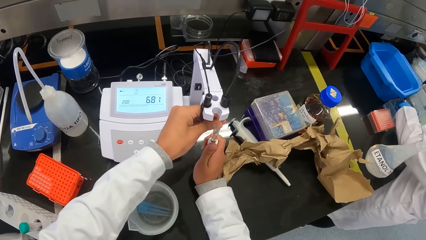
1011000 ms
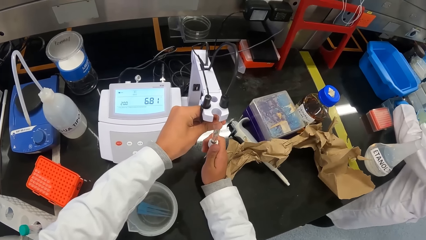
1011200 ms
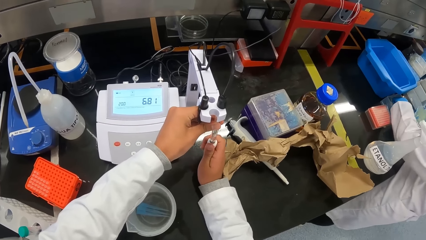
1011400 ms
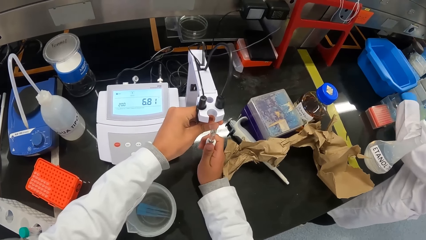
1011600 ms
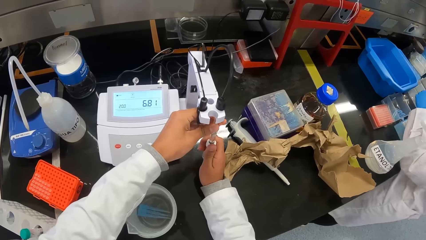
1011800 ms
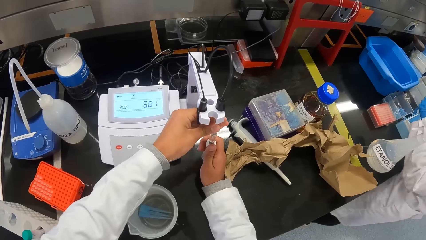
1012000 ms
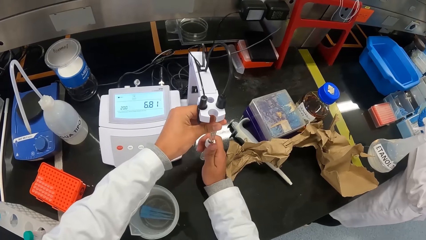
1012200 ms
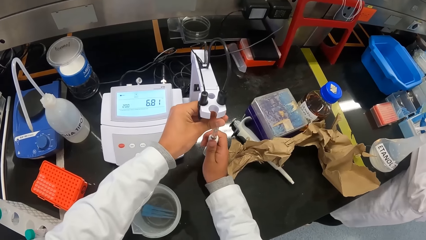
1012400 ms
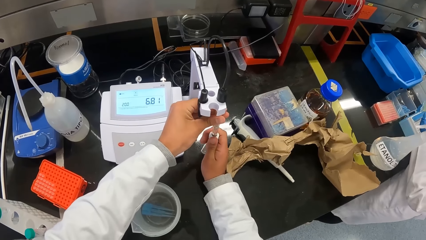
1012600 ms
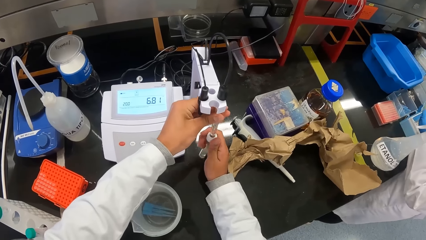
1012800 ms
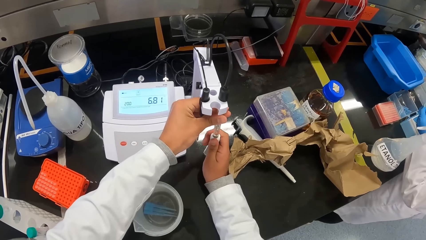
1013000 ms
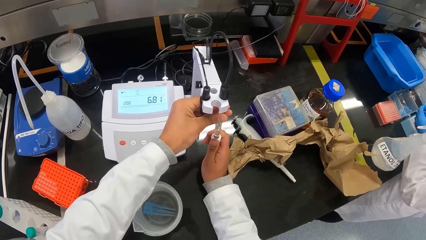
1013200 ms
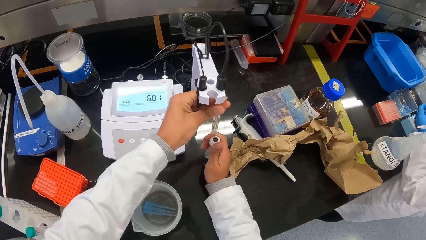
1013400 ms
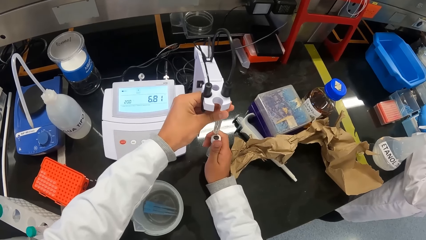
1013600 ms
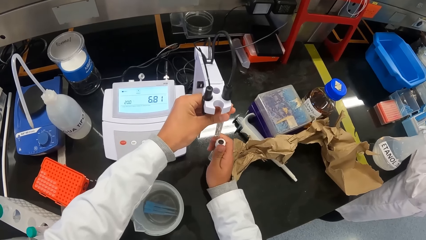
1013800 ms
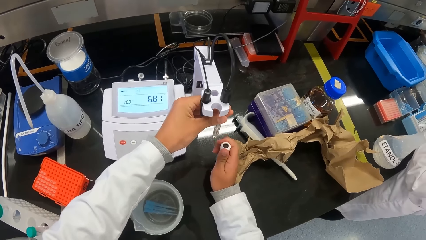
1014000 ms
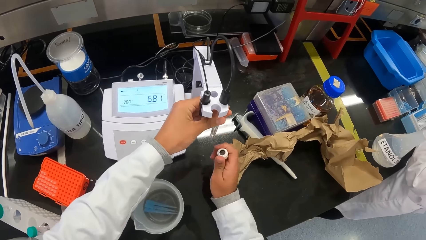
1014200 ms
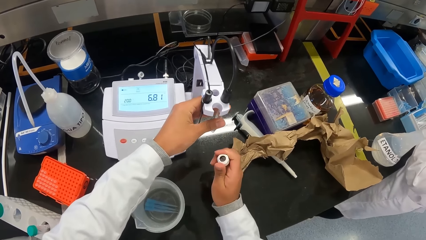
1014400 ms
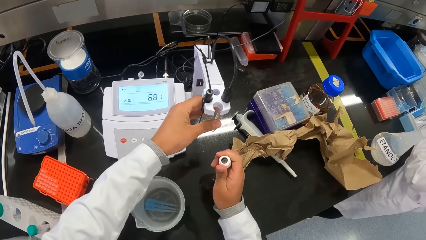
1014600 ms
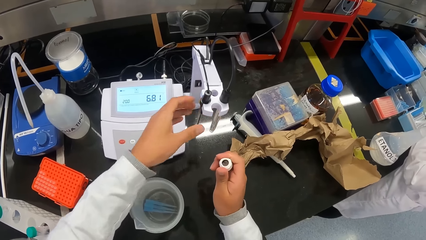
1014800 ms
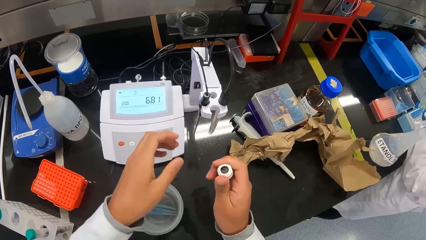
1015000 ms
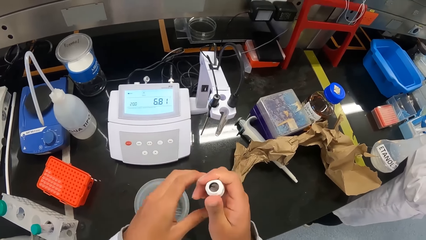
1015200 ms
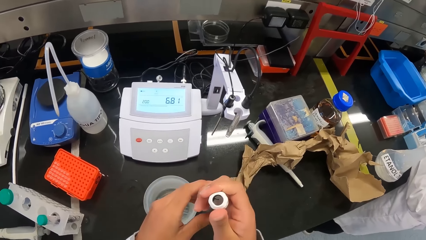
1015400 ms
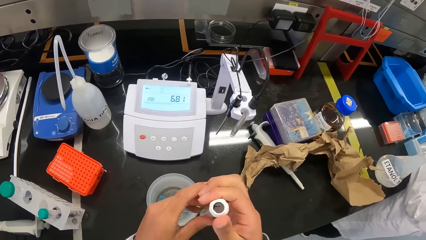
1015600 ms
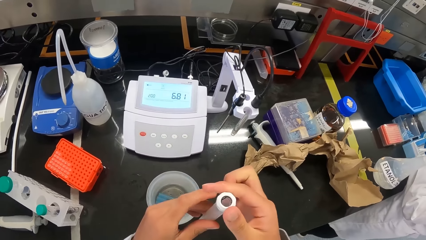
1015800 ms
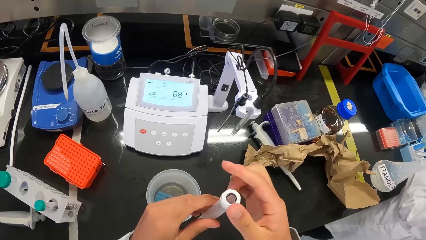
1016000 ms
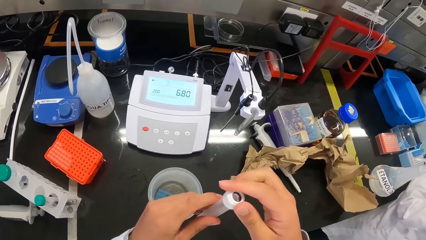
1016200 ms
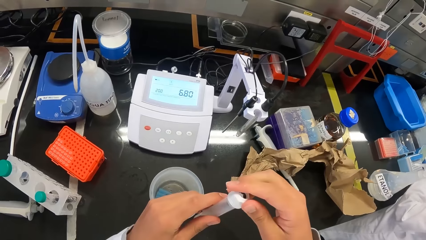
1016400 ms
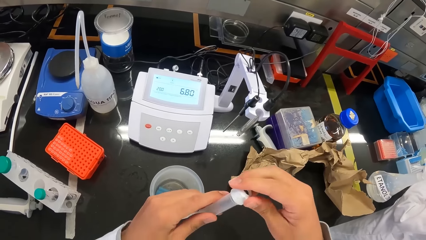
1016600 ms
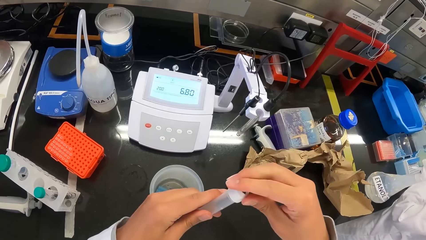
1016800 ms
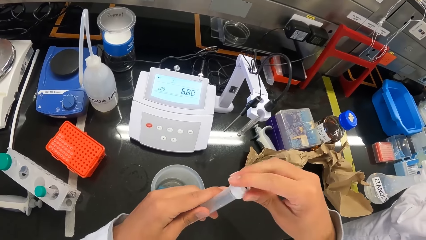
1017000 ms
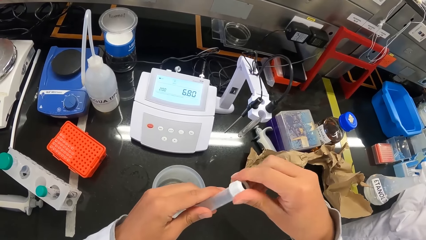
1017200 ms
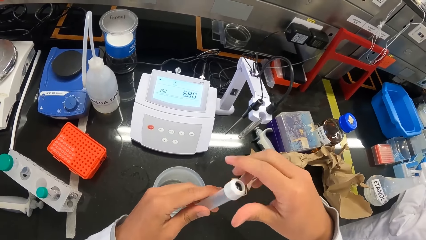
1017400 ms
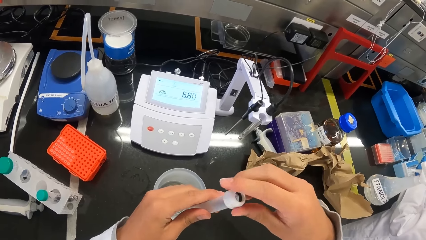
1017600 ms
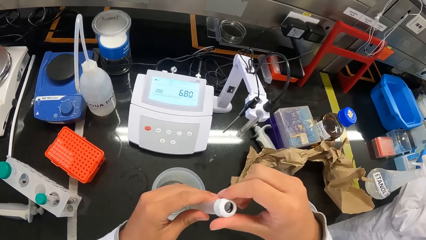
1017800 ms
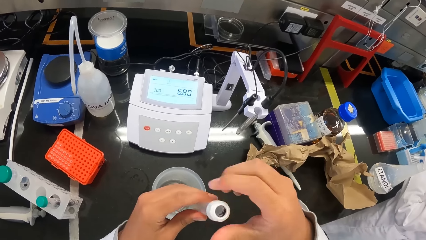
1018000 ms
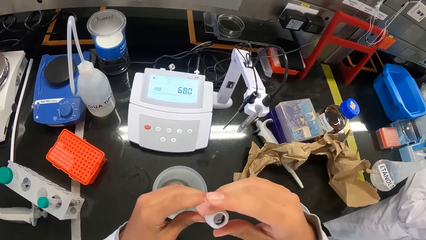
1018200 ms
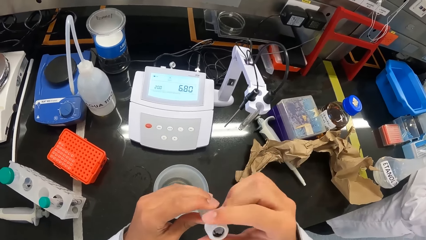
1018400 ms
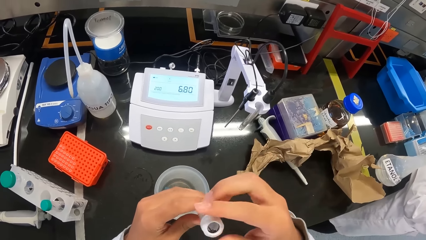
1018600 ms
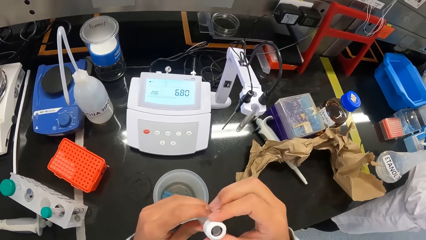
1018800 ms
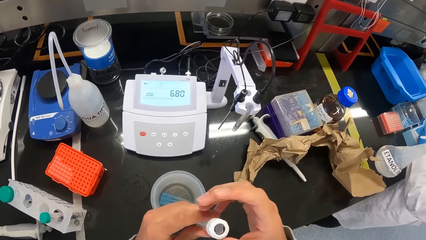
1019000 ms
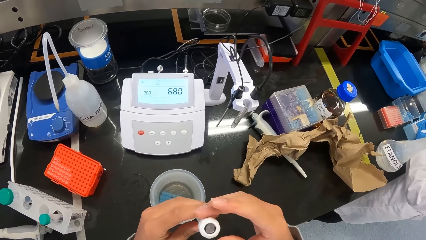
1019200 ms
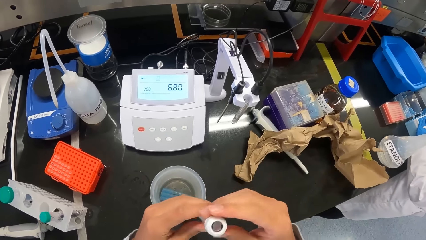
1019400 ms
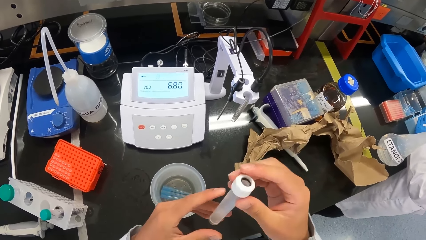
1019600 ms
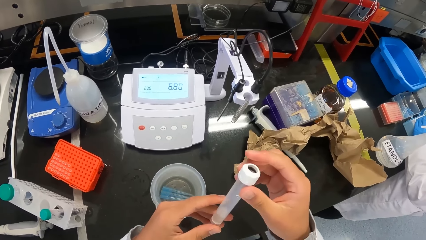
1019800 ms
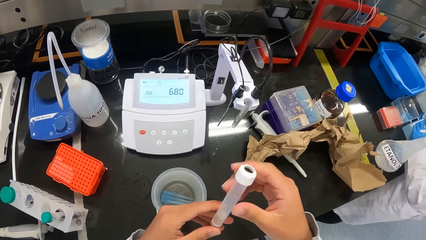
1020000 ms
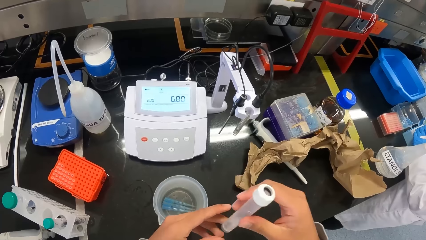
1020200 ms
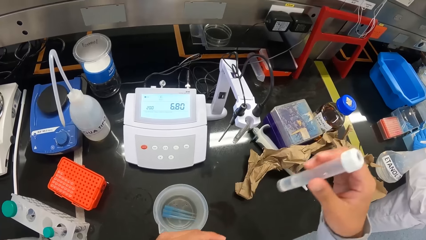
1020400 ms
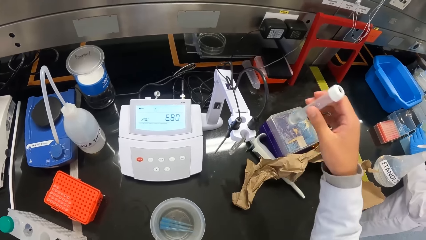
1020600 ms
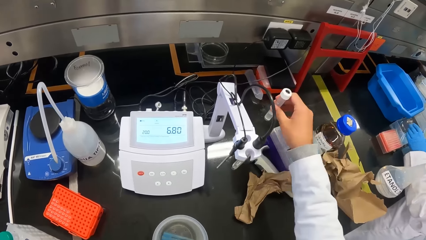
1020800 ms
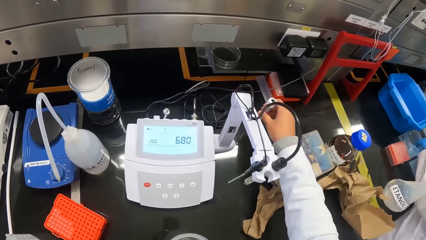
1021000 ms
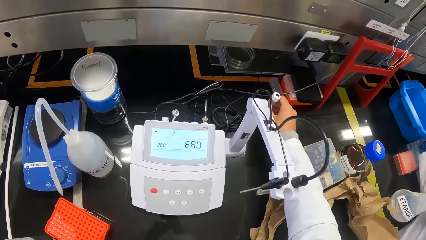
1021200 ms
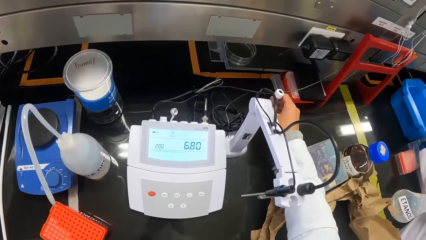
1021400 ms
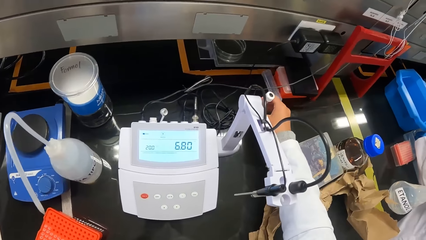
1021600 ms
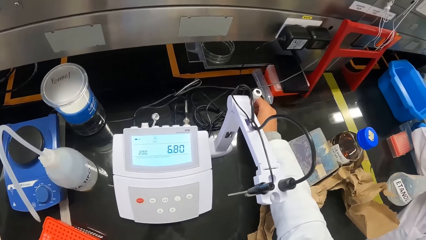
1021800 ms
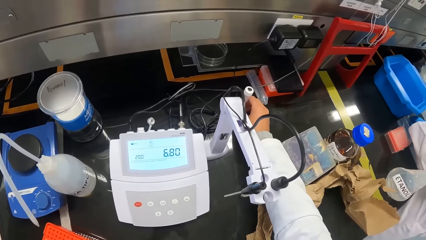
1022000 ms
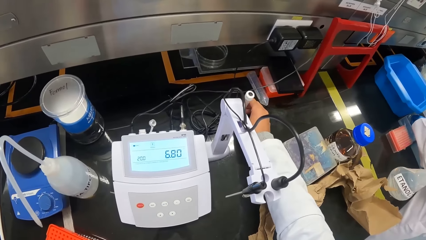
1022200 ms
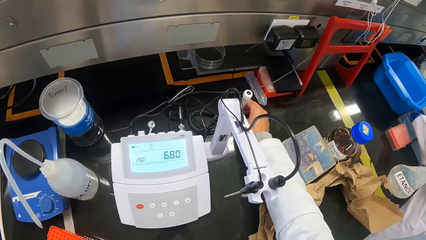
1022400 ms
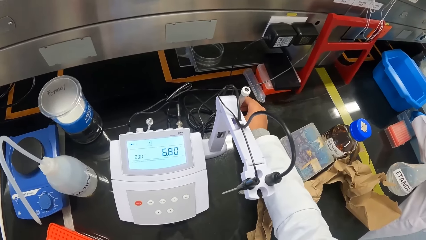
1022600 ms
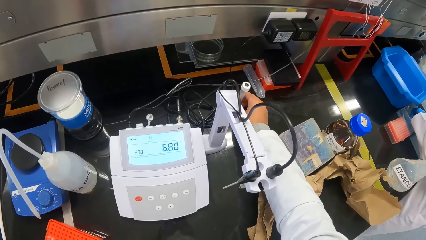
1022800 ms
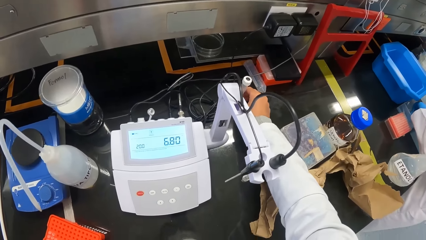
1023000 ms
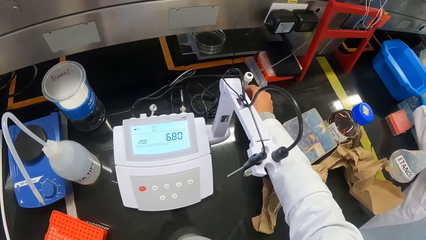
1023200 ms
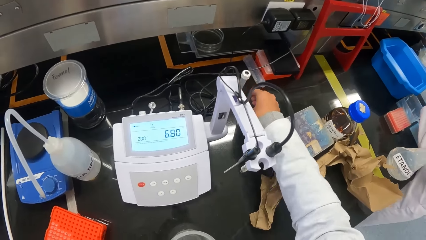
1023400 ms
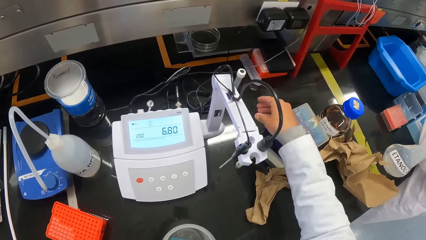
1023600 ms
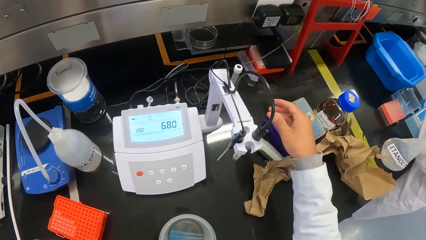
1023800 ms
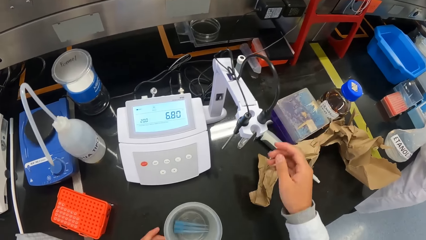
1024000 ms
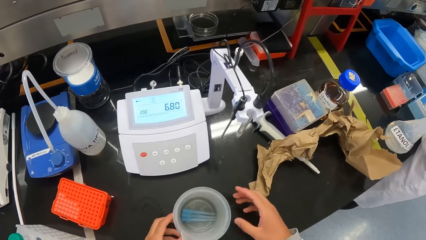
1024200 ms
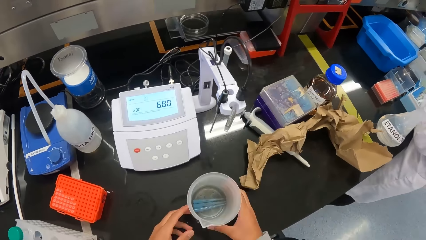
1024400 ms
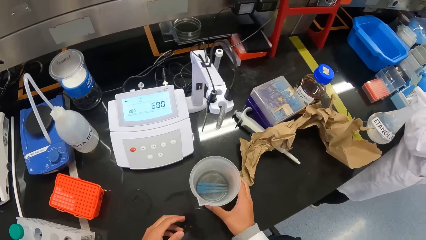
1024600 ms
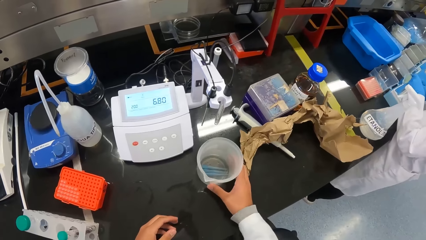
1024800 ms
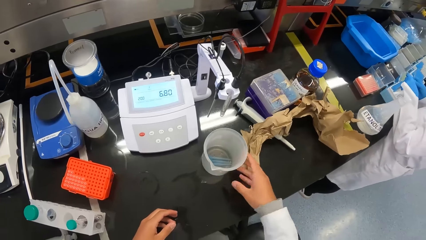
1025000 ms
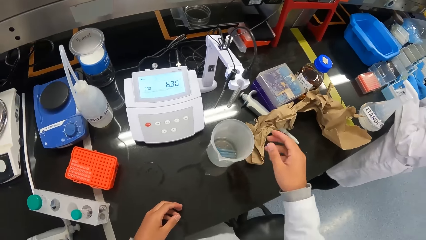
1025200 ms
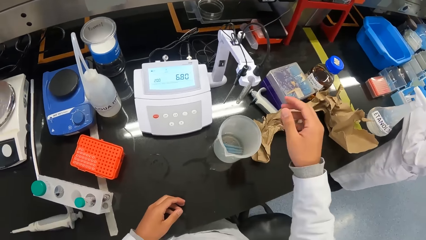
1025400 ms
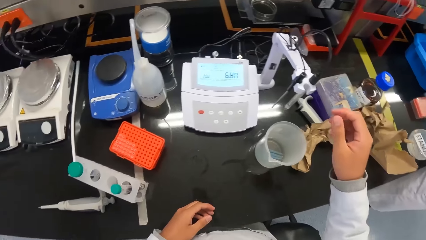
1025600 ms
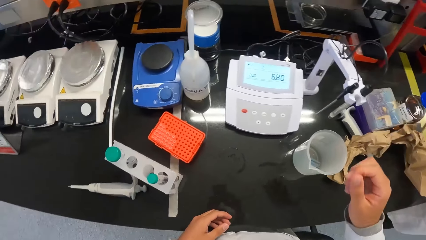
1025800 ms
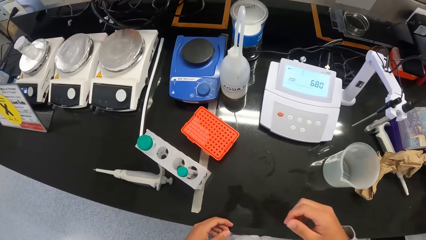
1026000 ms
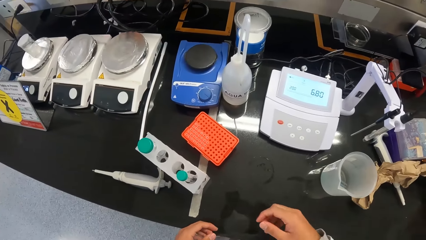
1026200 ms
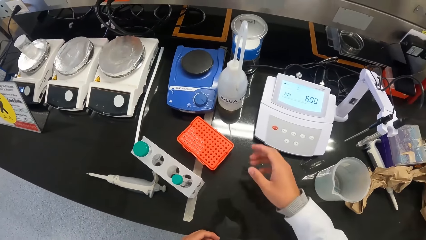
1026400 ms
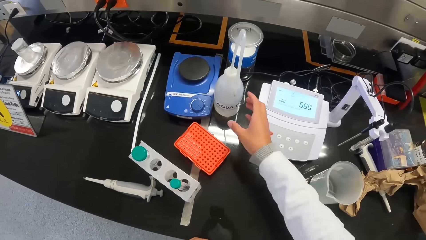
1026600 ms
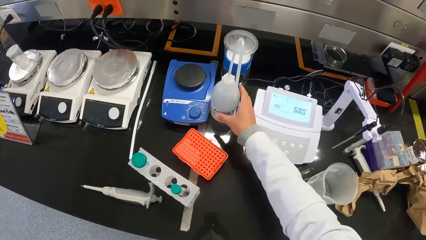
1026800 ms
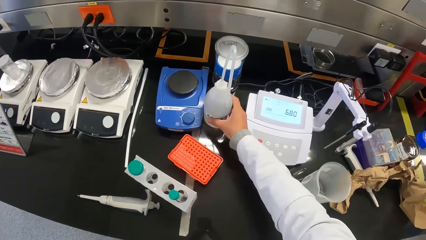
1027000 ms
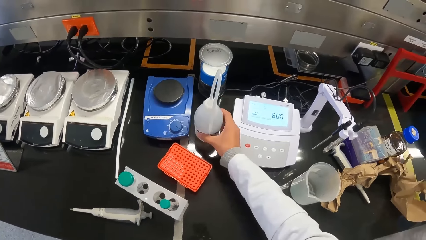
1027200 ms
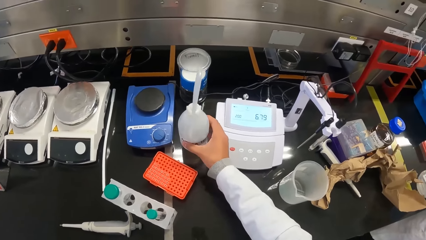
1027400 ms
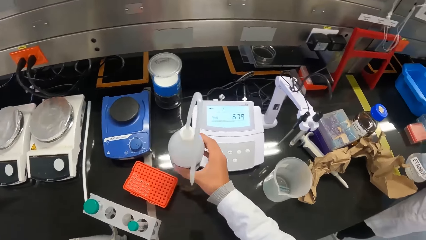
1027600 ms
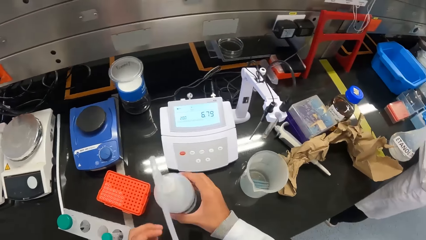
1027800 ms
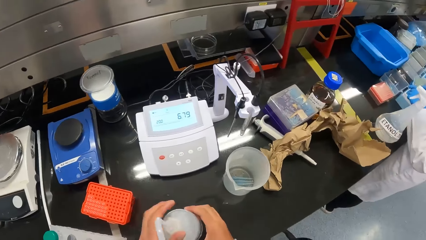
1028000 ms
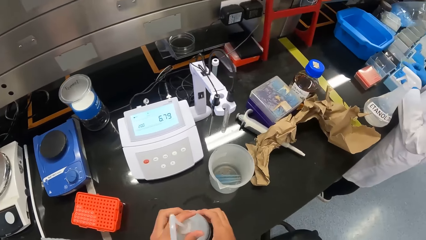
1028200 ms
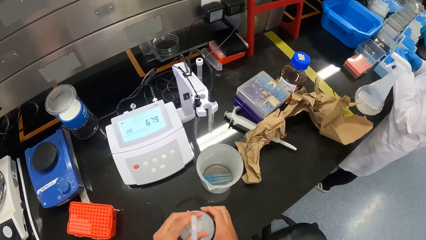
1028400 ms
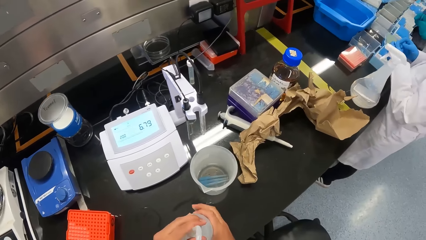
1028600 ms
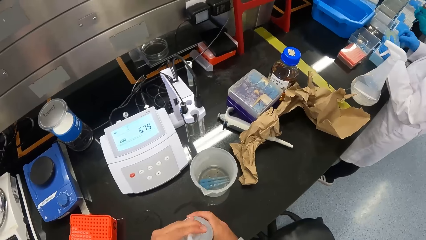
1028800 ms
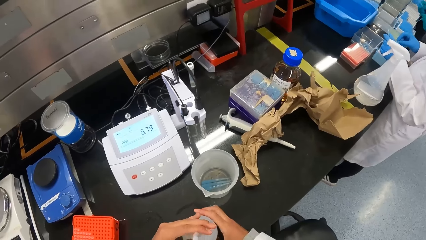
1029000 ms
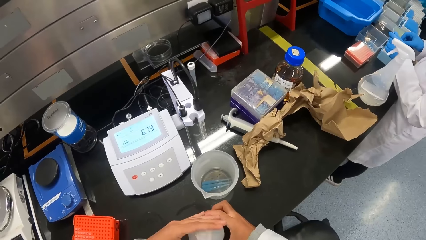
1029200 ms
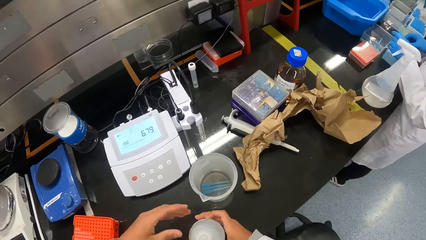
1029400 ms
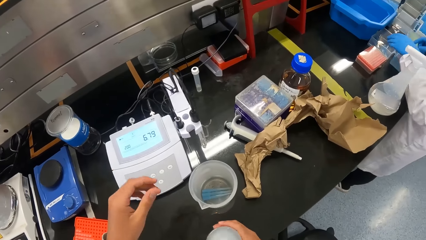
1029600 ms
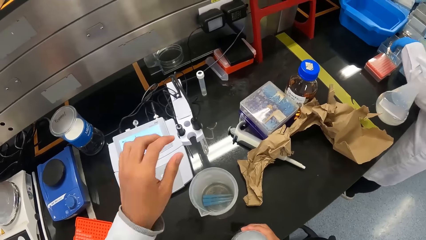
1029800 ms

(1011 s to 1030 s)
The camera wearer adjusts the weighing balance. He holds the probe of the pH meter with both hands. He screws the probe of the pH meter with his right hand. He places the probe of the pH meter in his right hand on the workstation. He passes the beaker on the workstation to his right hand with his left hand. He moves the beaker in his right hand on the workstation. He picks up the wash bottle from the workstation with his right hand. He holds the wash bottle in both hands. He places the wash bottle in both hands on the workstation. The woman takes a test tube from her left hand with her right hand. She places the test tube in her right hand into her test tube rack on the workstation. The camera wearer moves the wash bottle on the workstation with his right hand.
